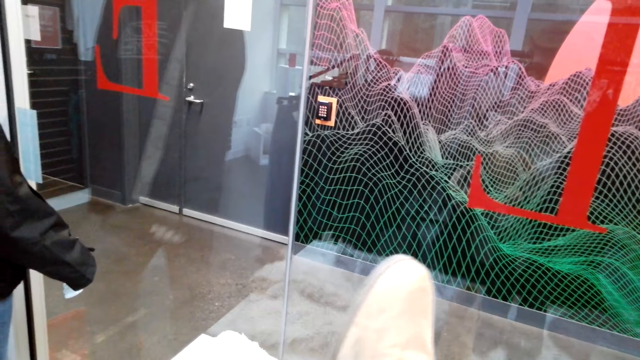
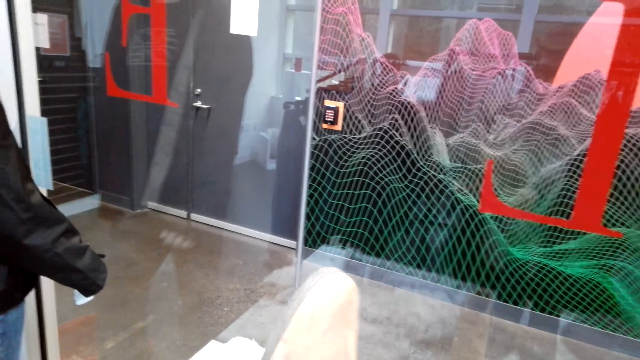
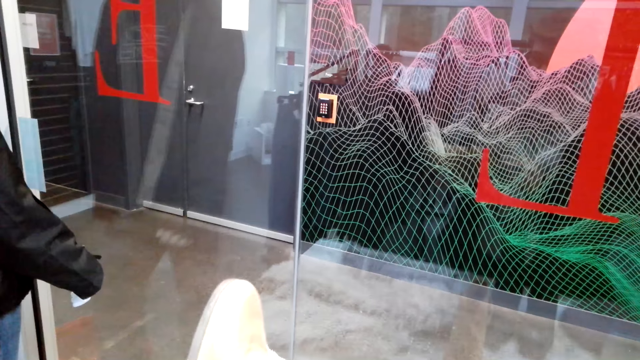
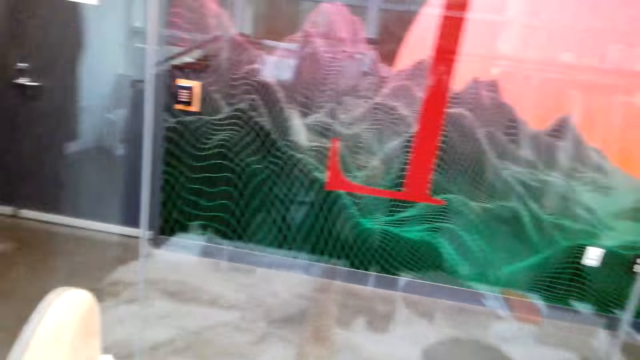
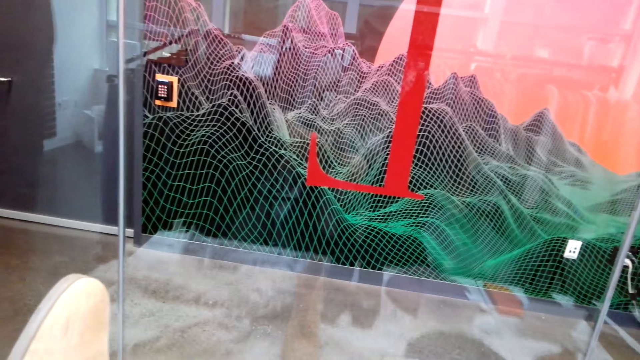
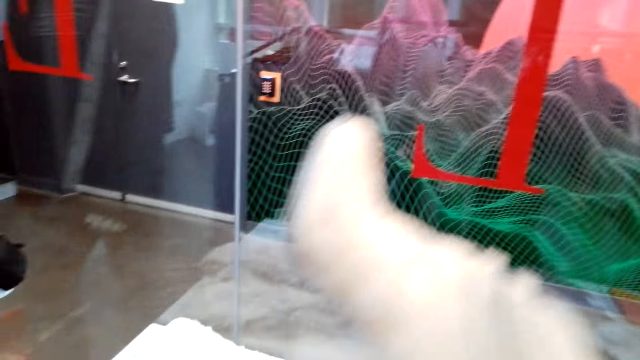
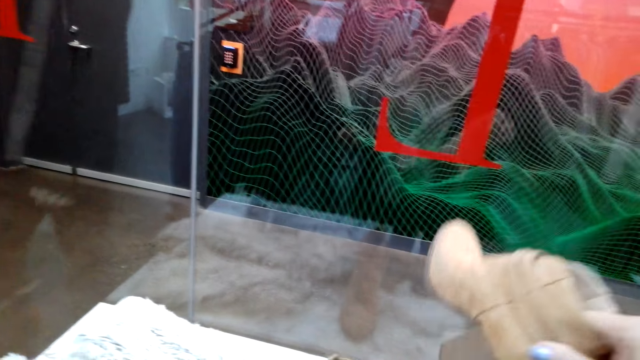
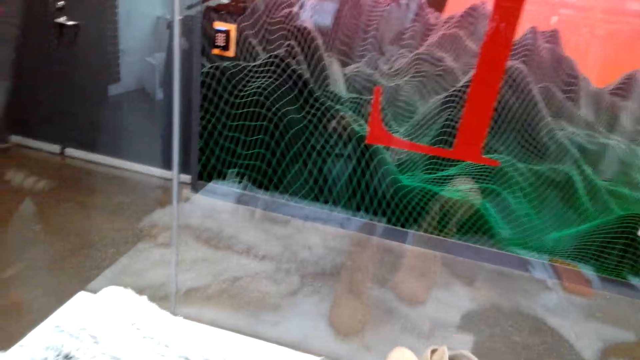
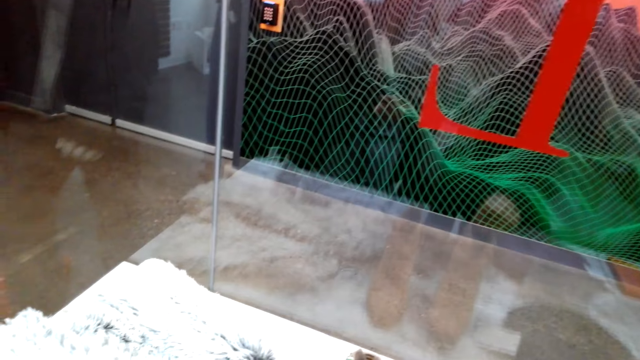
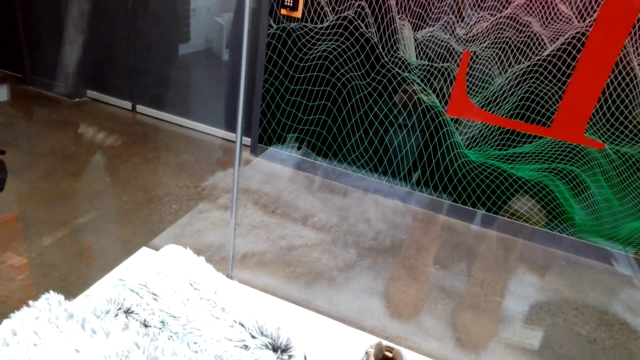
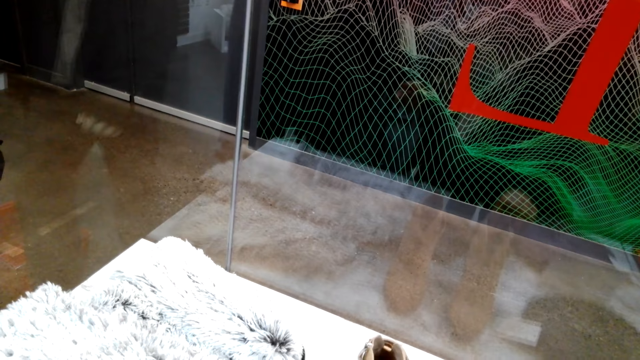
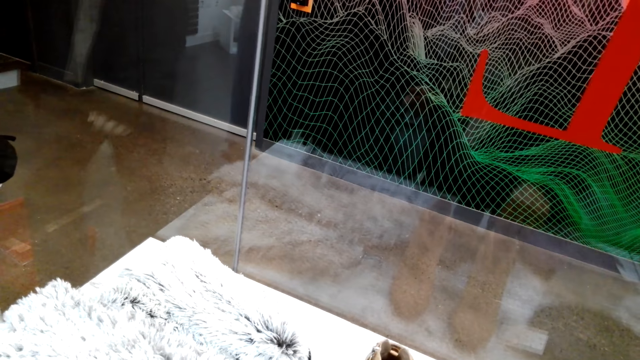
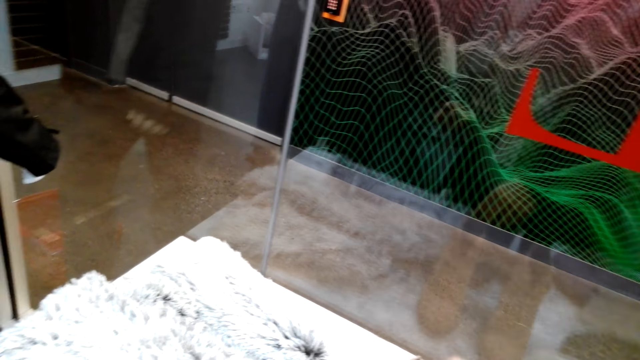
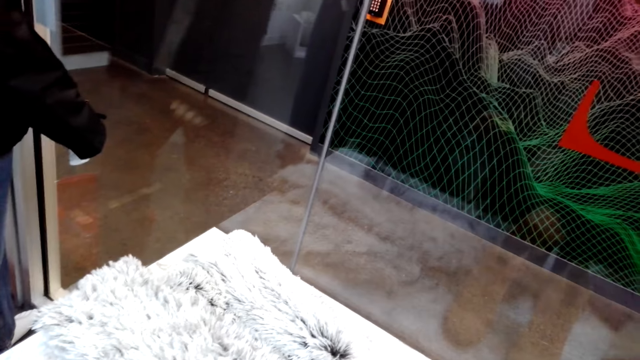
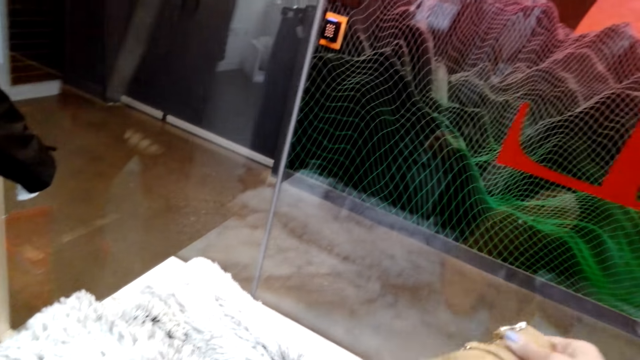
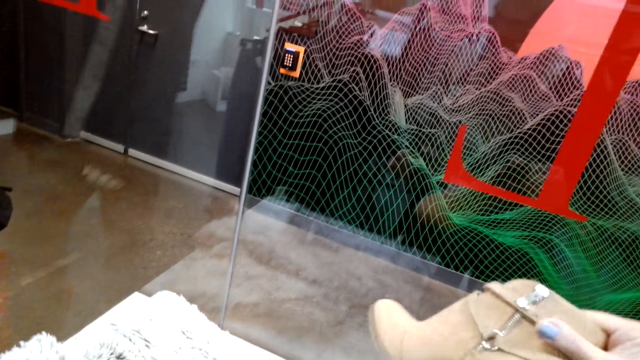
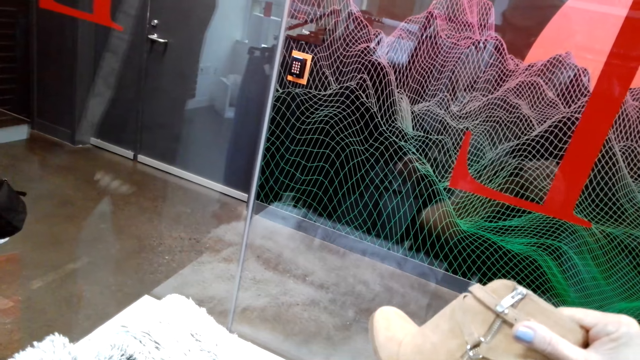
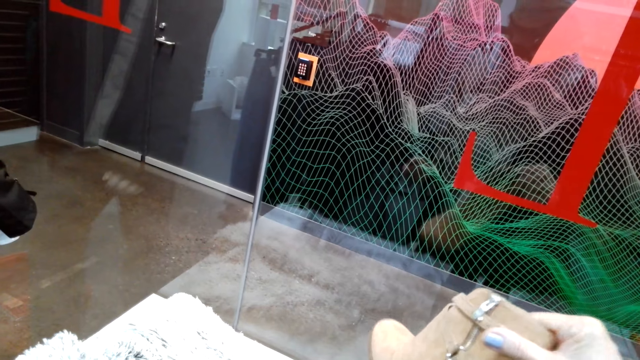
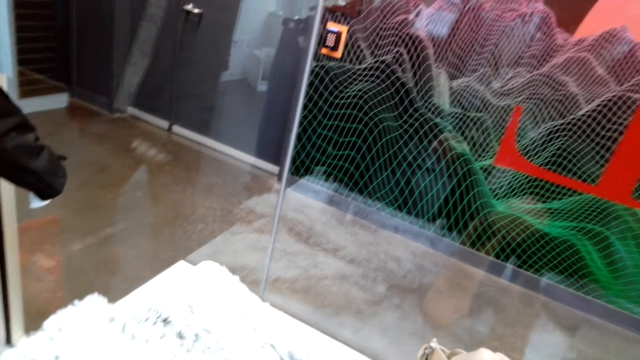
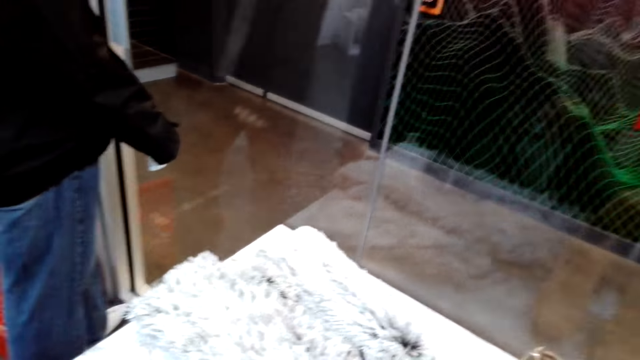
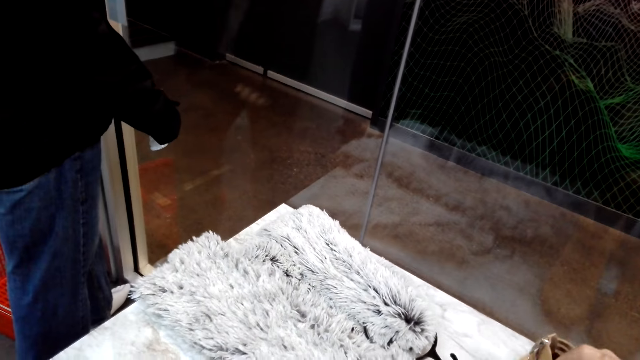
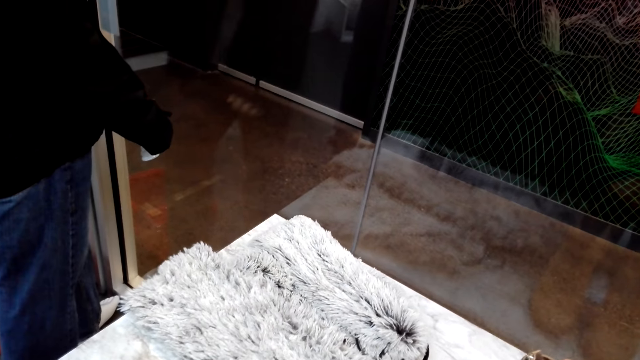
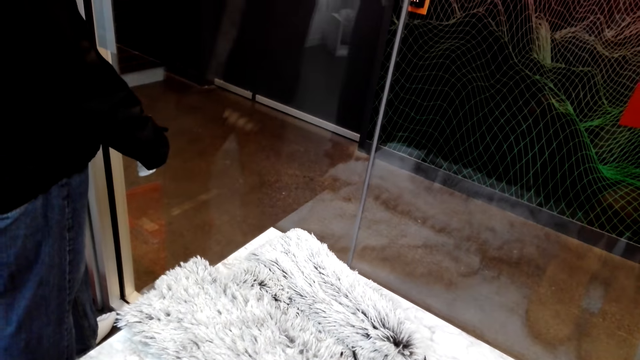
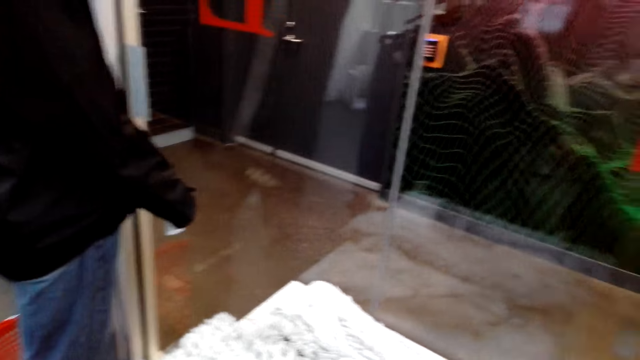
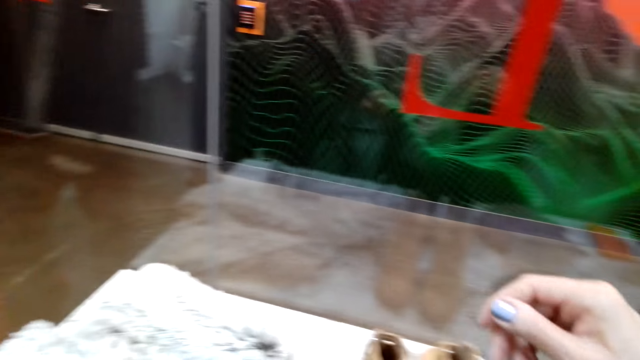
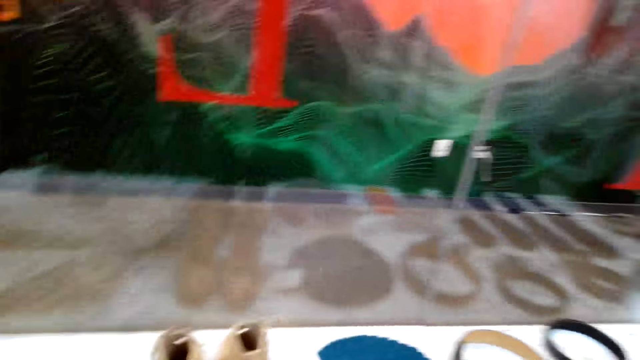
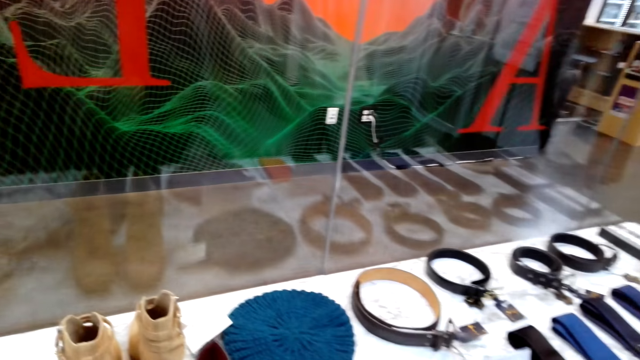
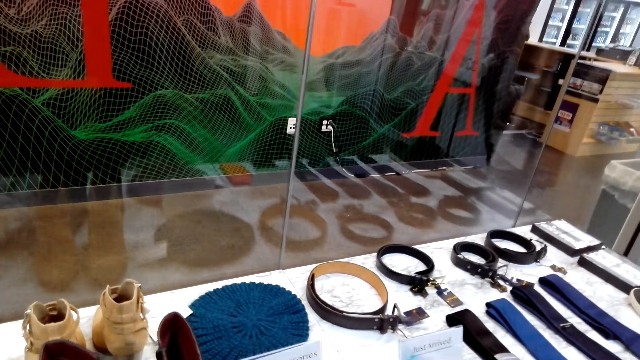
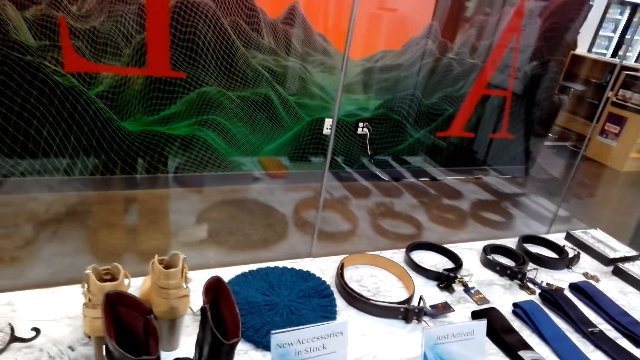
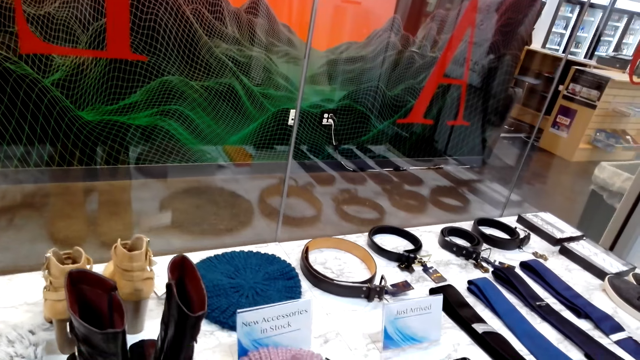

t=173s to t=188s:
The camera wearer puts the shoe on the table. She picks up the shoe on the table. She holds the shoe with her hands. She puts the shoe on the table. She touches the shoes. She stands on the floor.

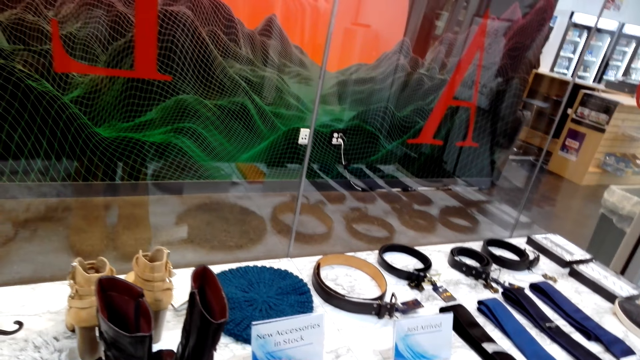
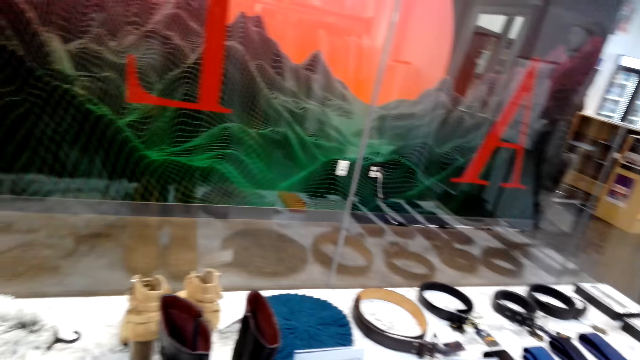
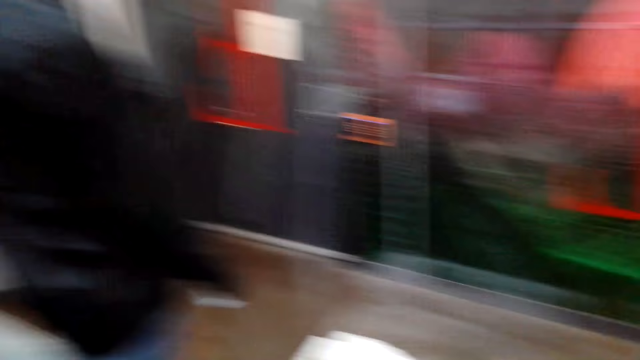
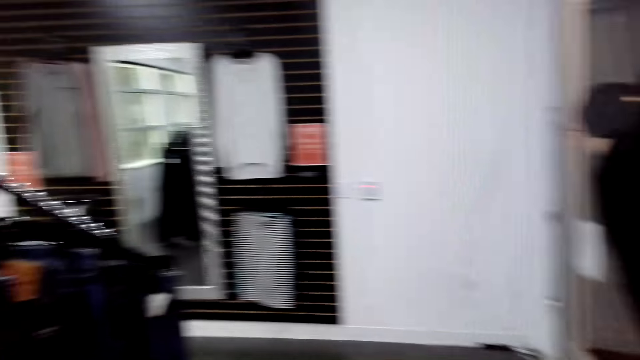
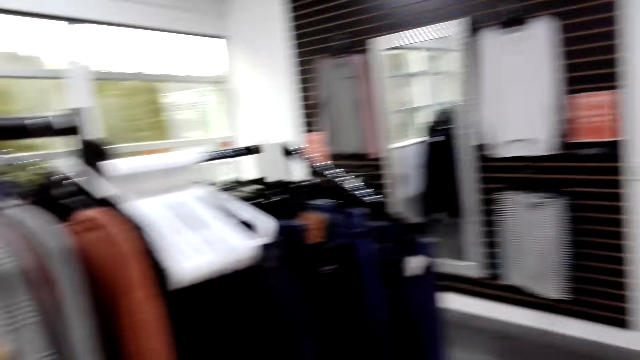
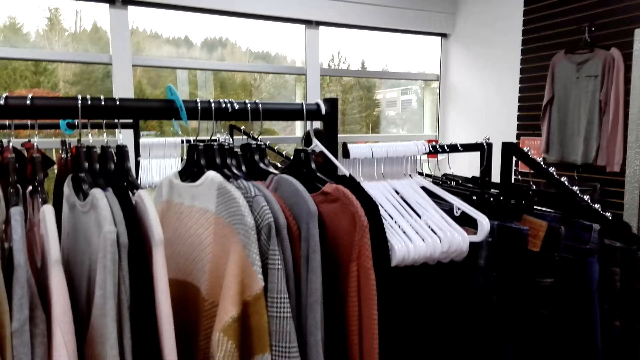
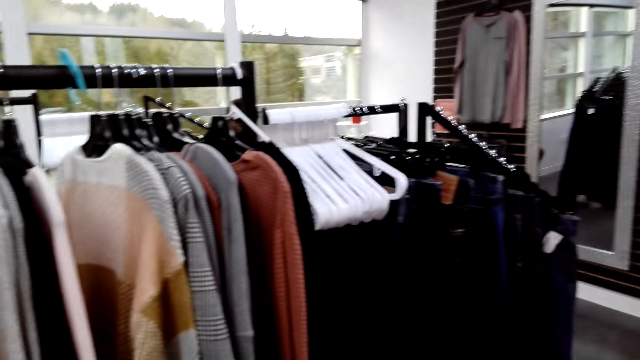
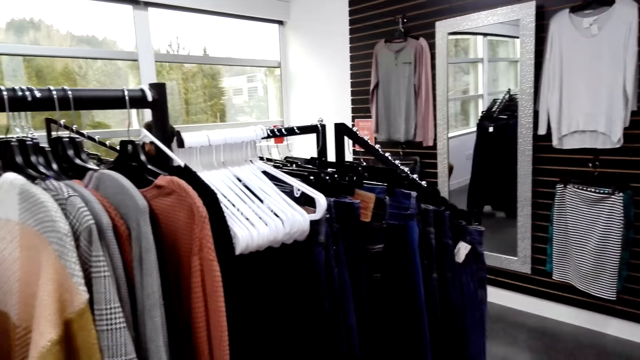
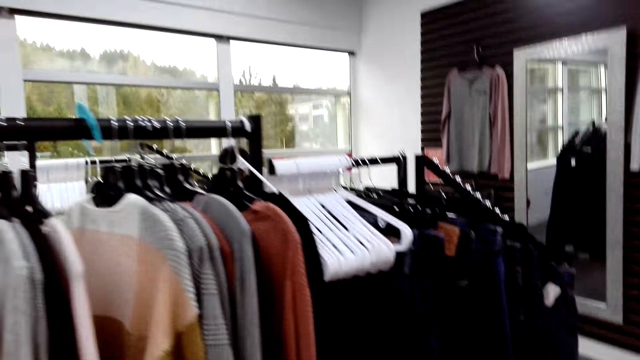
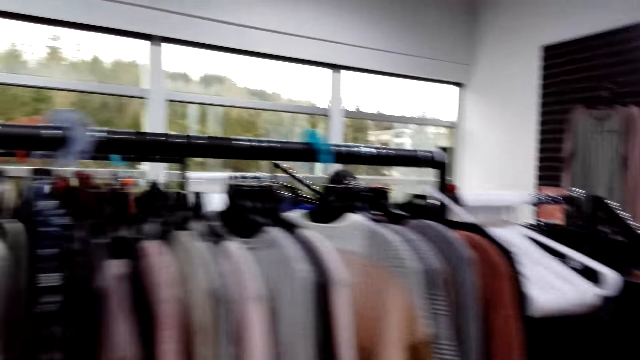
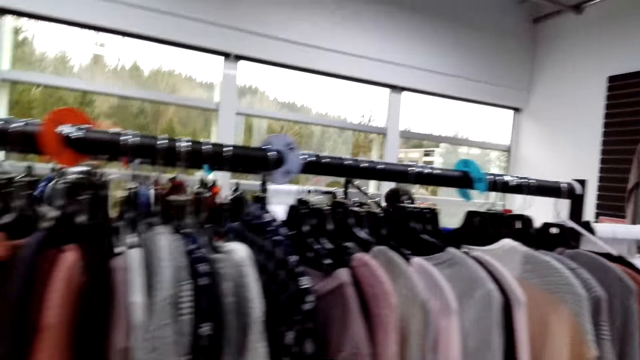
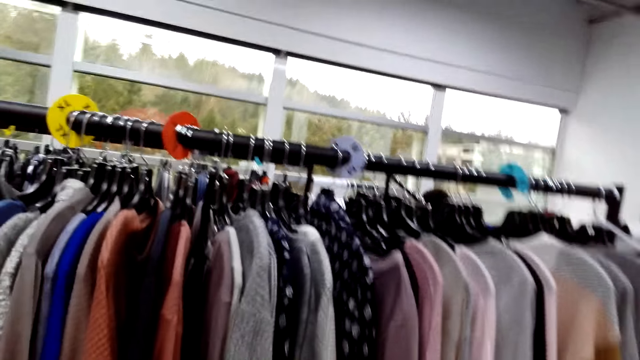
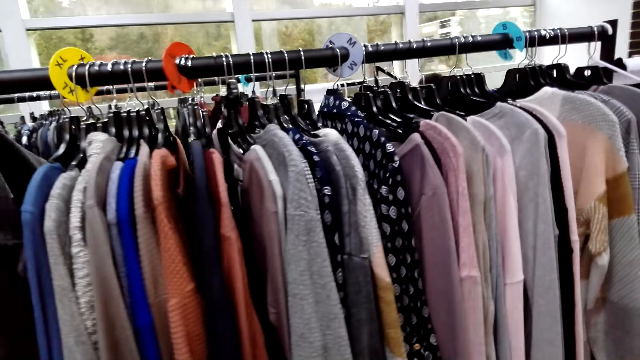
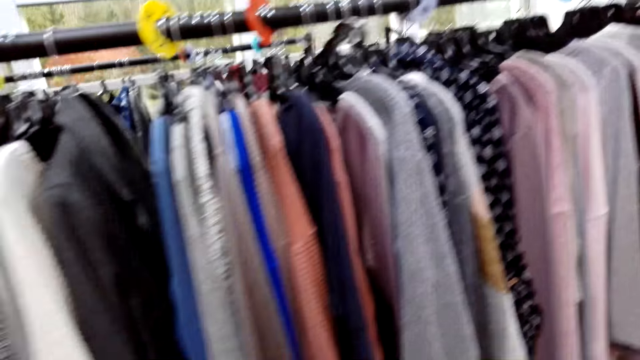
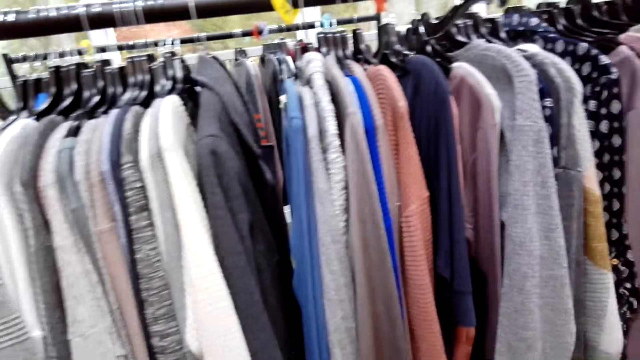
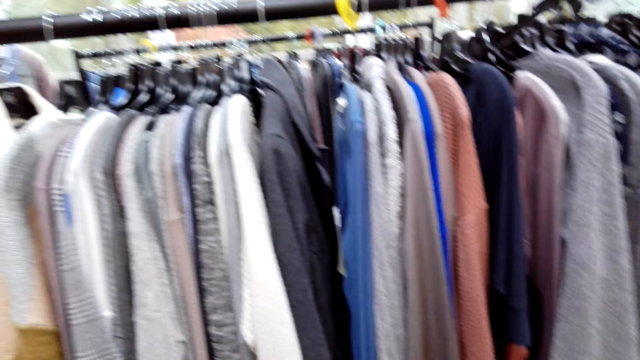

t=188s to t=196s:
The camera wearer walks on the floor.
